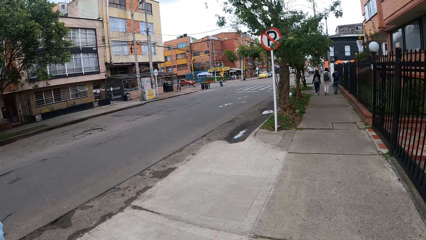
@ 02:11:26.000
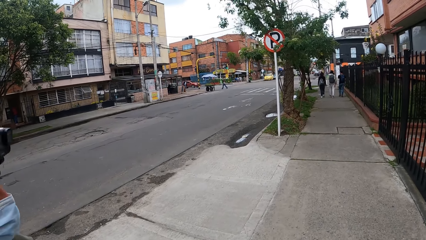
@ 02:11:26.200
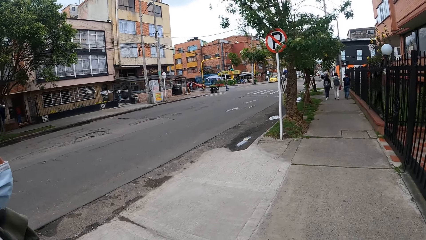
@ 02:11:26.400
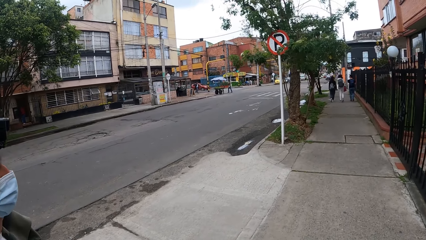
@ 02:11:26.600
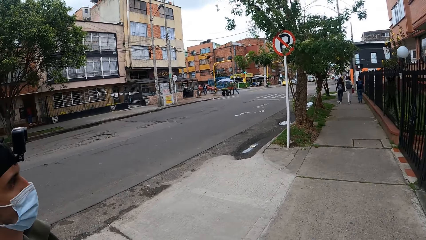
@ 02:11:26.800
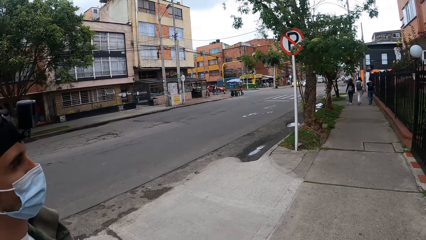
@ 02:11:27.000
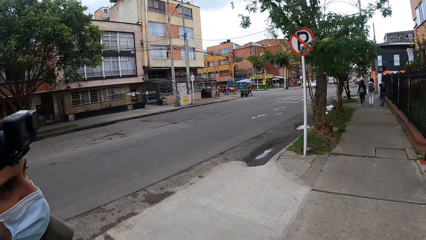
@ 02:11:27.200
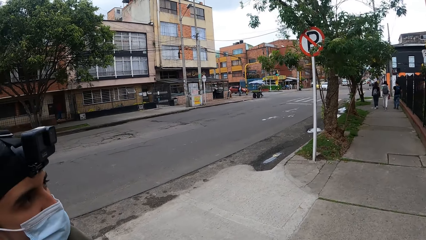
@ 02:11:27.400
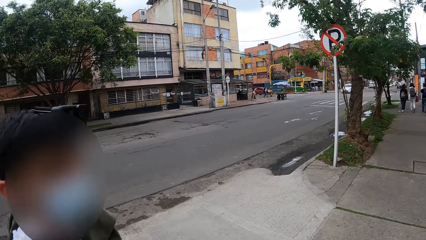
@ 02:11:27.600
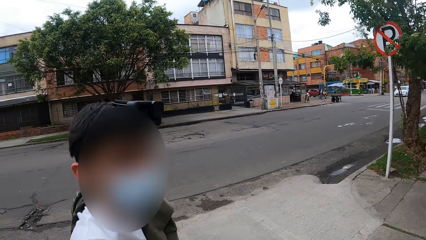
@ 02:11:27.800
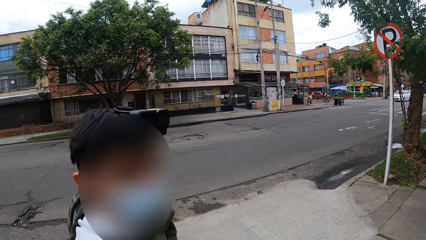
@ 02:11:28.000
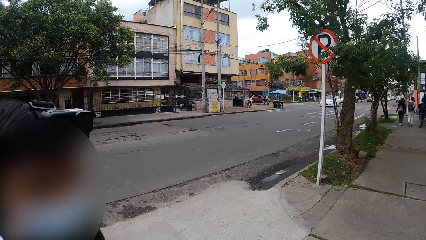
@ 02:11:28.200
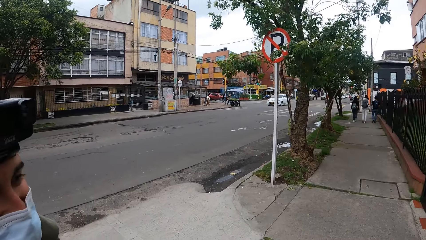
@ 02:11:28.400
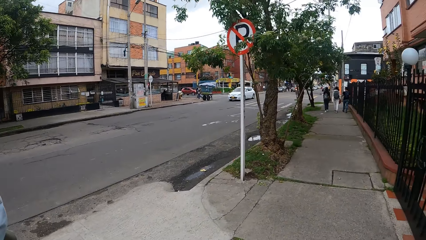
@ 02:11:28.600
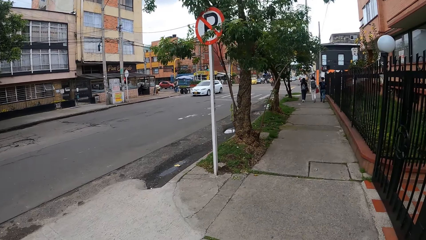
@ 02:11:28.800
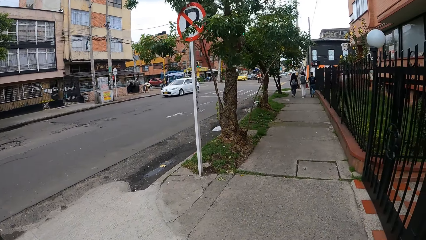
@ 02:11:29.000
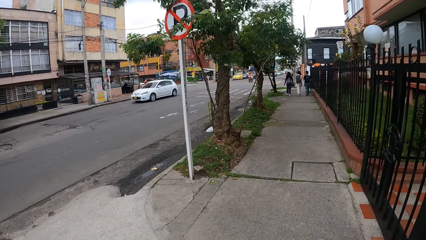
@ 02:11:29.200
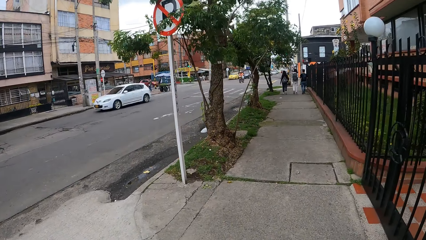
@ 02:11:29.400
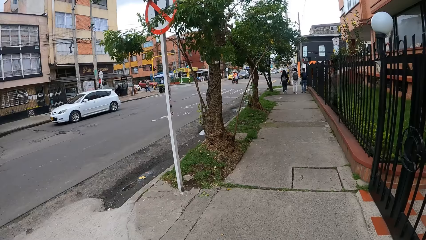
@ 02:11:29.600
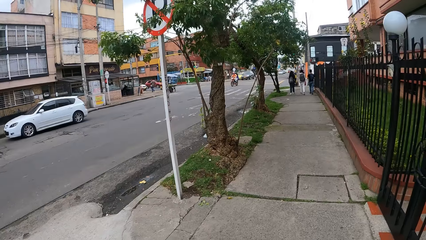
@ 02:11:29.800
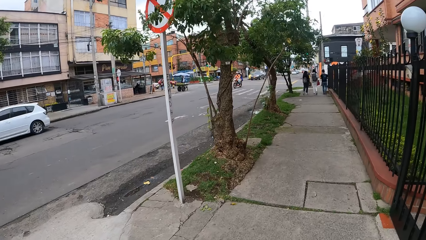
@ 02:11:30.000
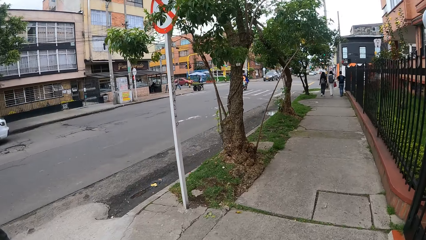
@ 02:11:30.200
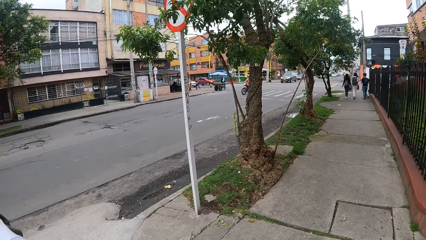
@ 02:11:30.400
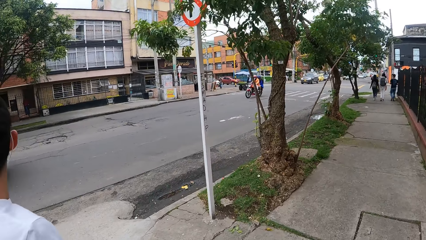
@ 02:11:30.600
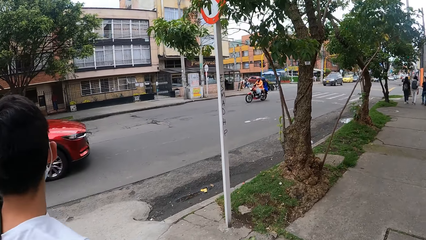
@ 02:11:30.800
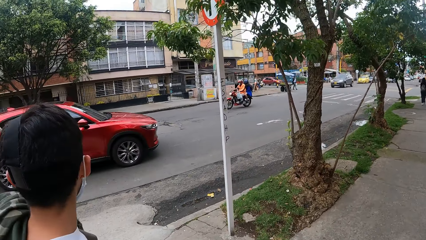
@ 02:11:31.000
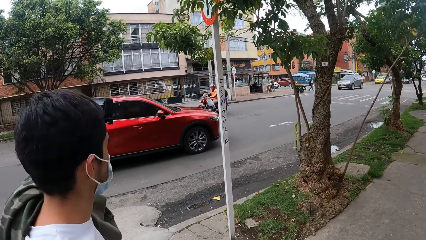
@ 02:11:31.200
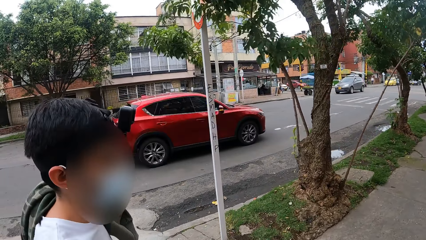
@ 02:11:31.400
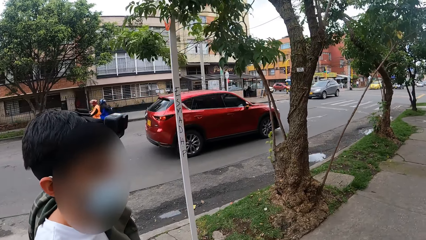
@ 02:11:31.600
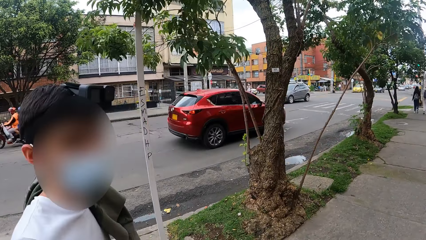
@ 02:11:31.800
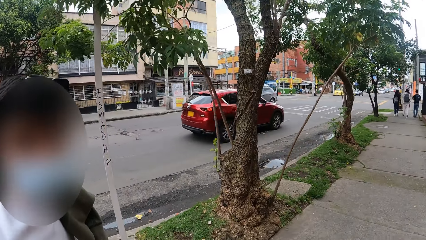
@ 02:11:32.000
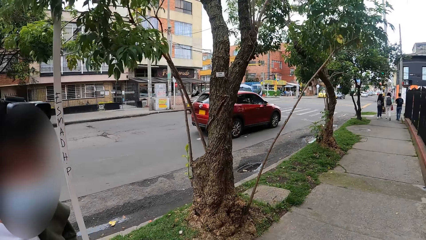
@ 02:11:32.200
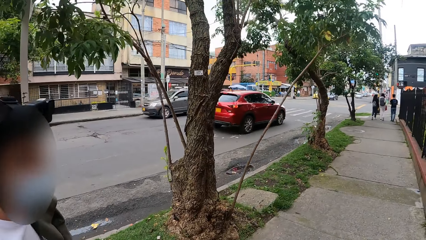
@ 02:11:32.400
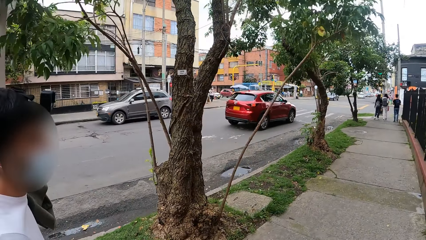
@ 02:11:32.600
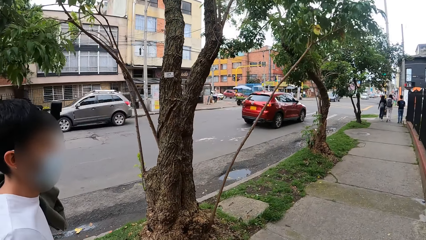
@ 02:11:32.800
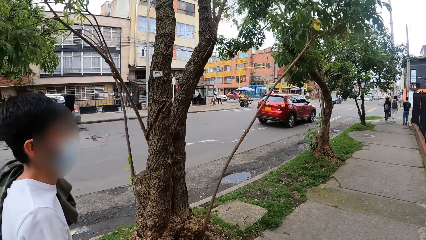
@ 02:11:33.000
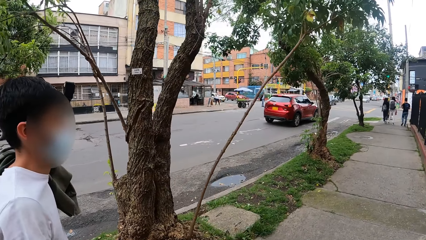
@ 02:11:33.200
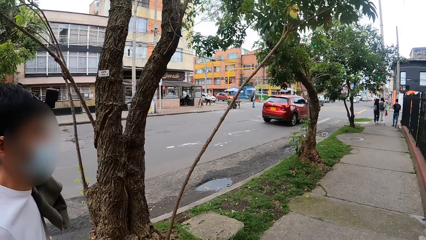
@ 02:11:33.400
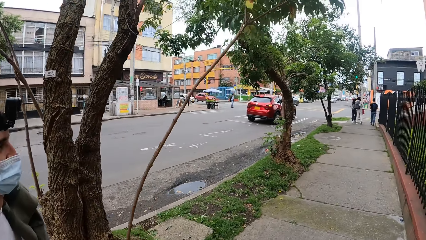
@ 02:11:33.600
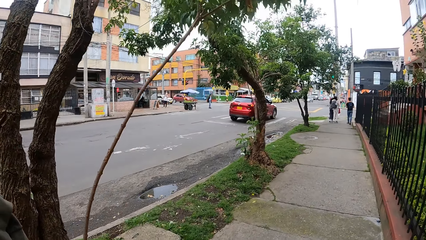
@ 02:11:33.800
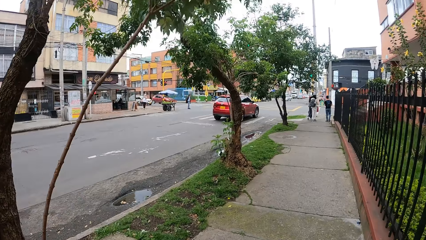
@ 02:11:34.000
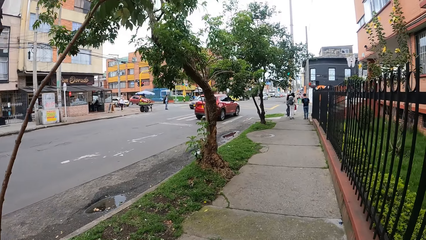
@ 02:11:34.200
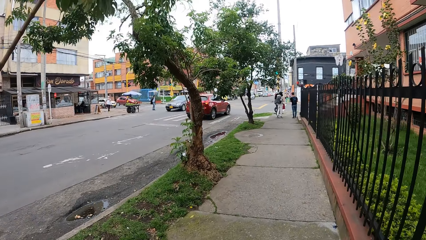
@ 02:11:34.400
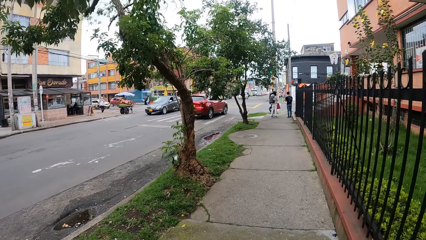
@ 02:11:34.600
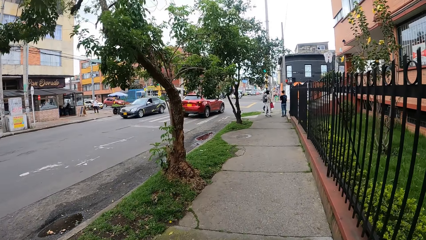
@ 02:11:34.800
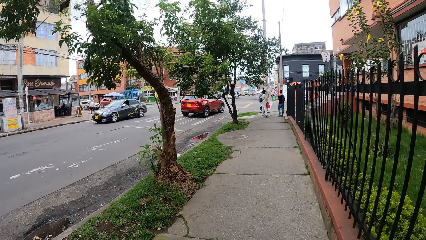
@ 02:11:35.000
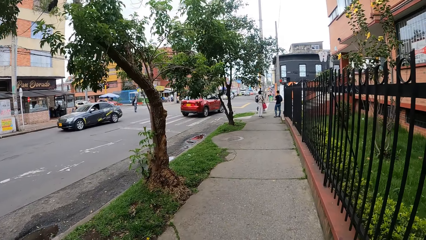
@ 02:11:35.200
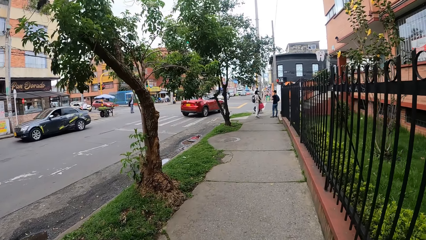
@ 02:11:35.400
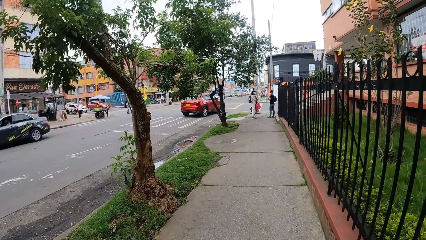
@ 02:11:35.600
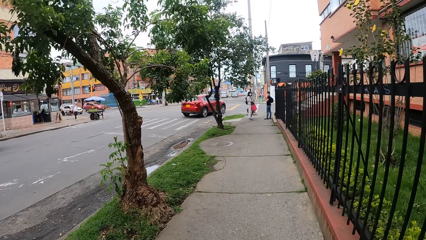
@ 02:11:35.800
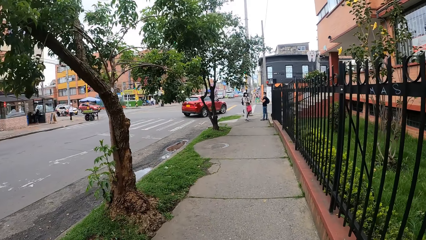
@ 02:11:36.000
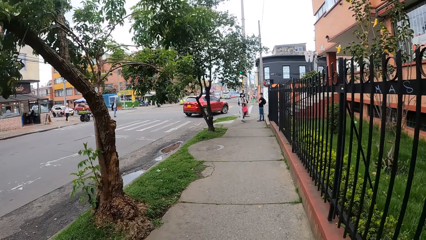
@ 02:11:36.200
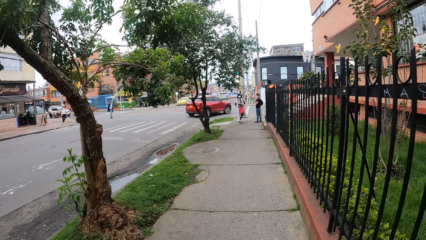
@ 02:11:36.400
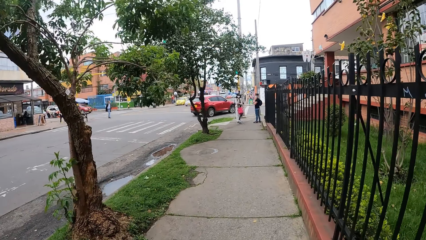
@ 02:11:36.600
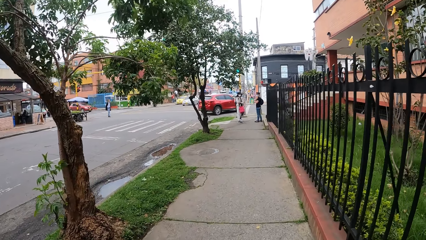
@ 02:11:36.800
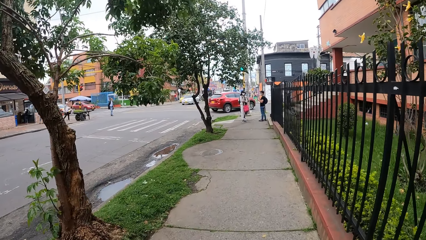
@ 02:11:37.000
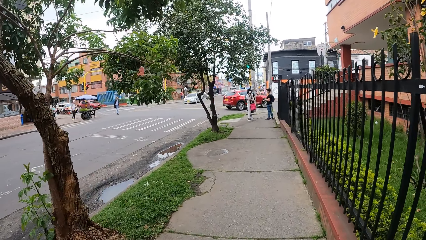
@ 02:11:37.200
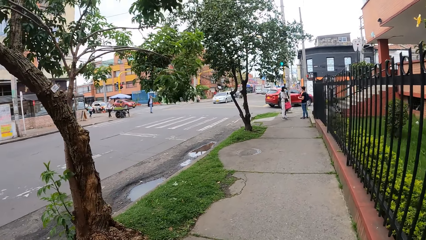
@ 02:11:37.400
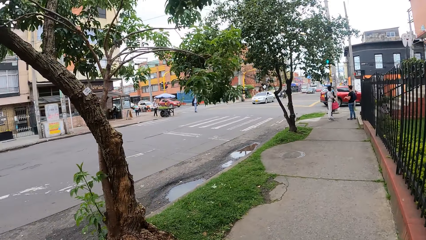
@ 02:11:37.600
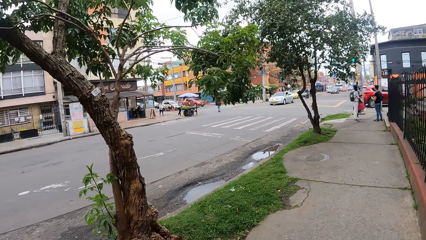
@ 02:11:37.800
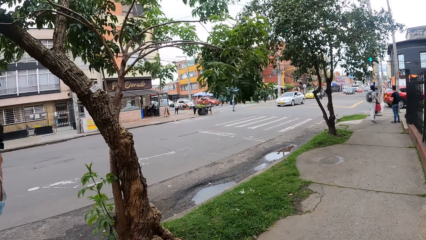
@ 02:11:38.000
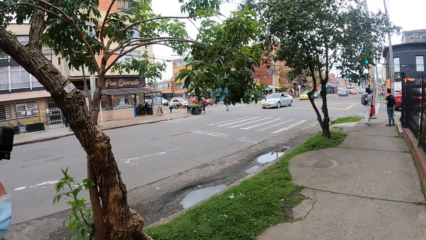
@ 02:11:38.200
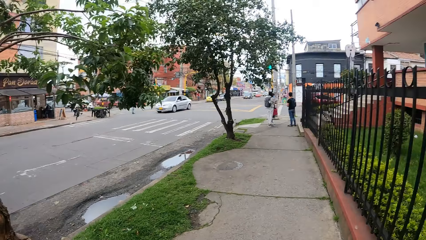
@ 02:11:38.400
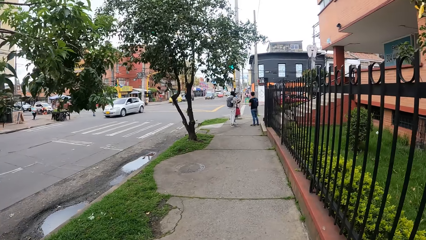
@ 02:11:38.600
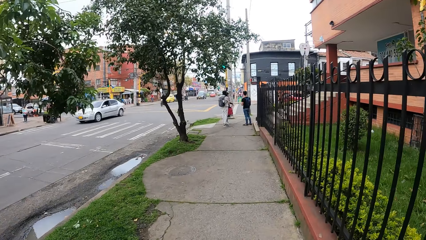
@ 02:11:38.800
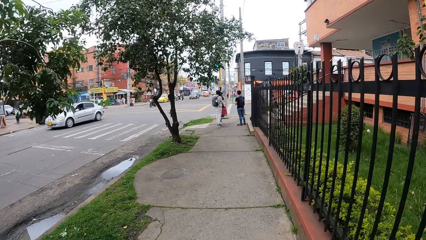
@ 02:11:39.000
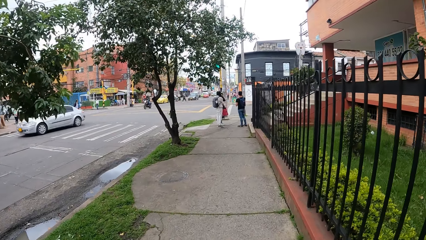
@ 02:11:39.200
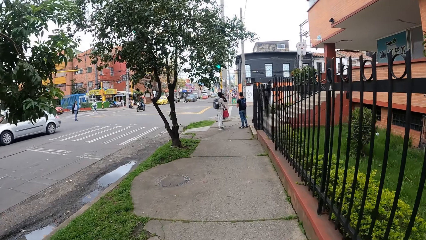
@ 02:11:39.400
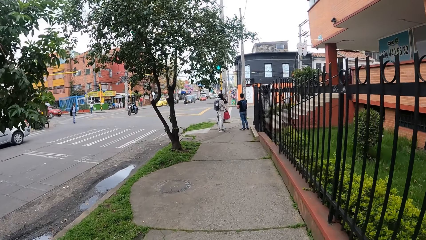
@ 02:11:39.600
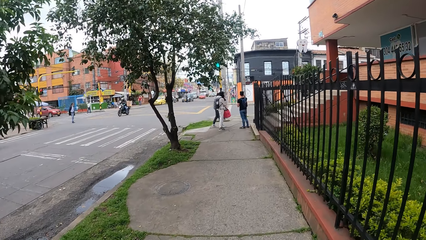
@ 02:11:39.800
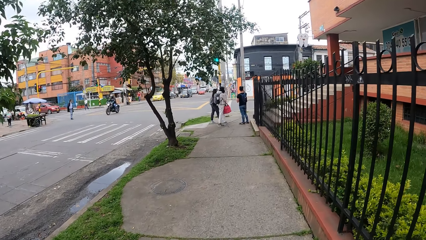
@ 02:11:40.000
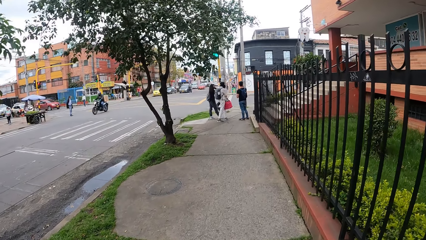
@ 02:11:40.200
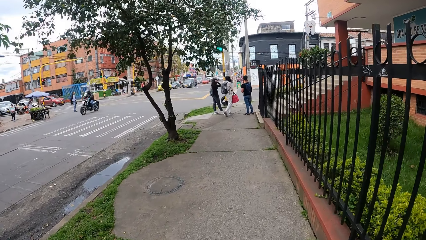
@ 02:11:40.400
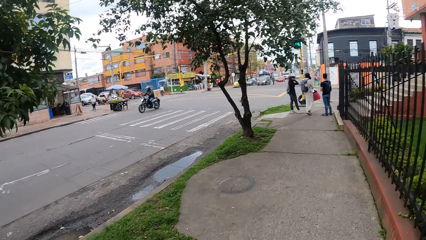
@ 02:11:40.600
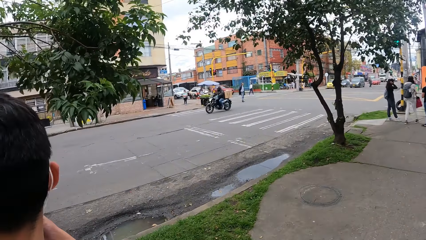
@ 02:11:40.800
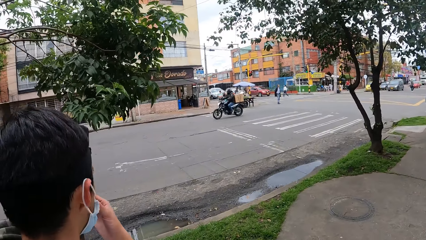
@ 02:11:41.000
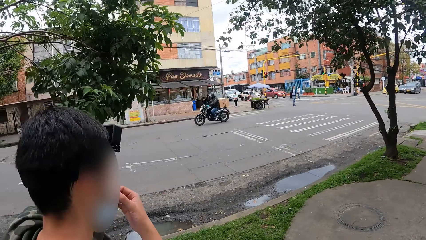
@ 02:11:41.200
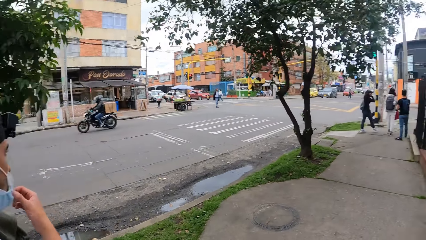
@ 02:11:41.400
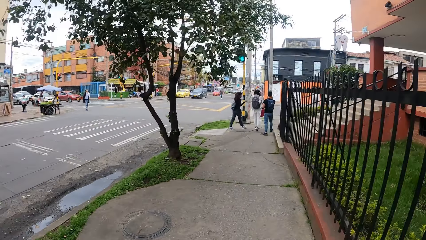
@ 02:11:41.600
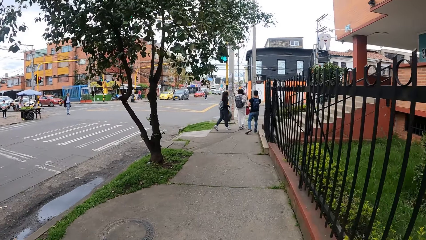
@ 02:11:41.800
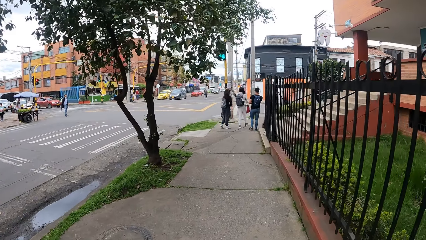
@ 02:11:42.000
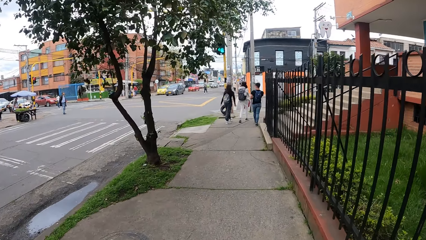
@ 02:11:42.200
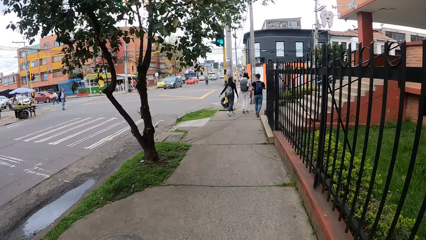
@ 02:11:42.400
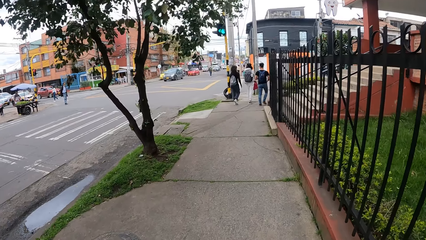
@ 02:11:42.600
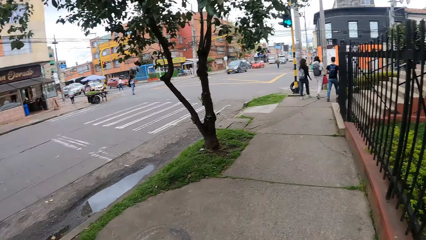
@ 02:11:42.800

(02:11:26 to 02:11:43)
A man converses with the camera wearer. The camera wearer walks along the road with the man. A car drives past the camera wearer. The man looks at the camera wearer. The camera wearer walks along the road with the man. They look around the road.
